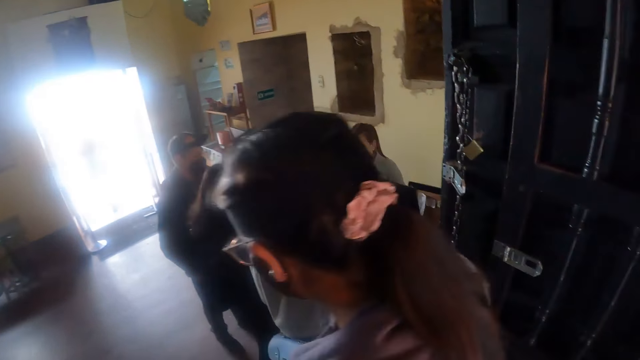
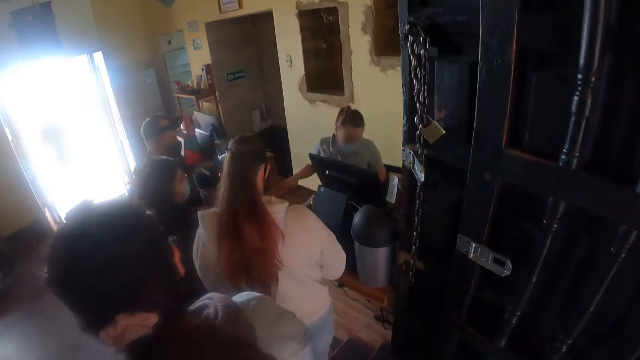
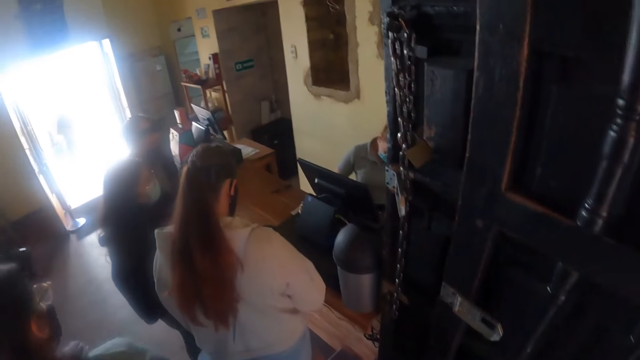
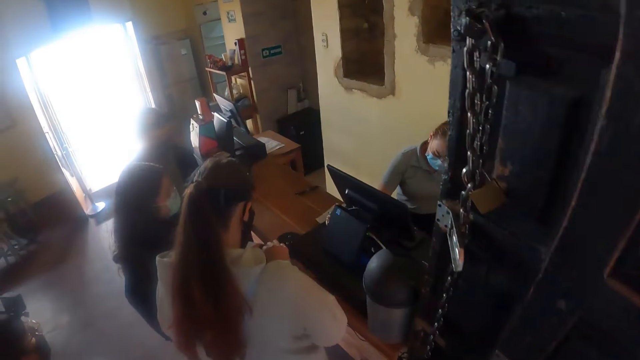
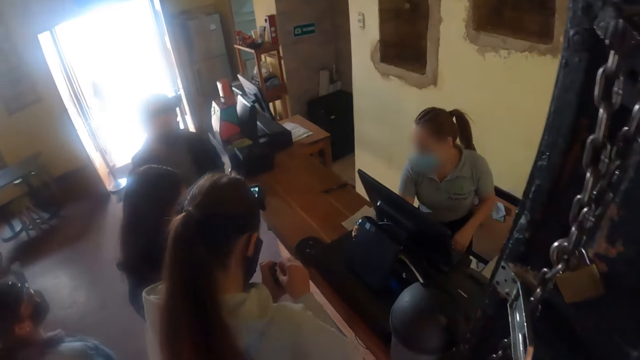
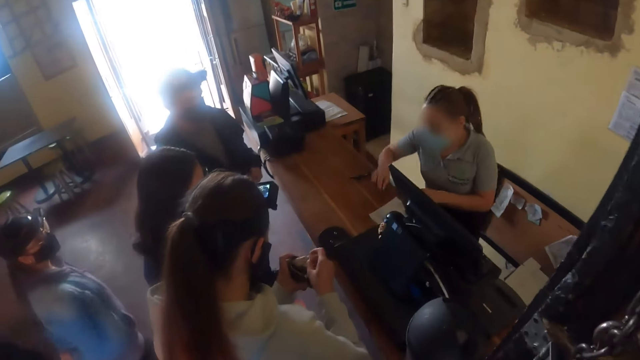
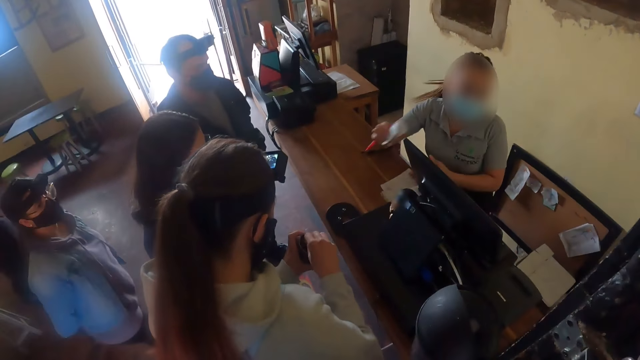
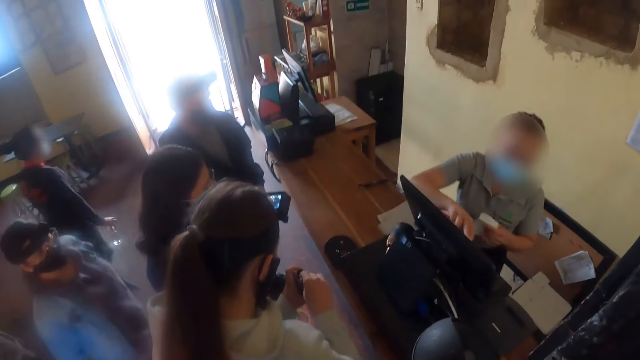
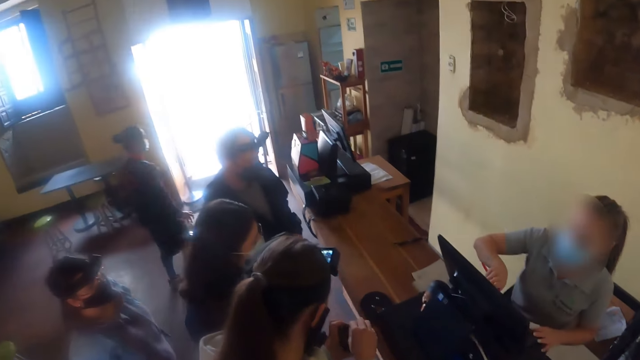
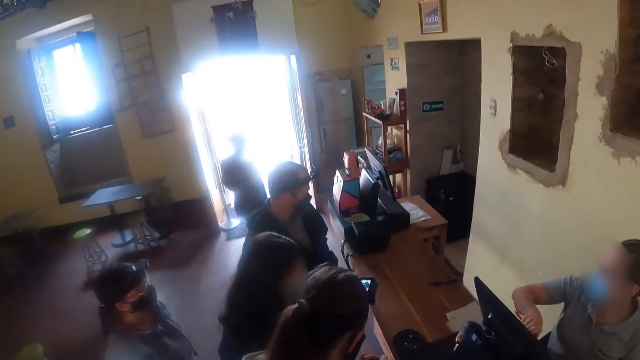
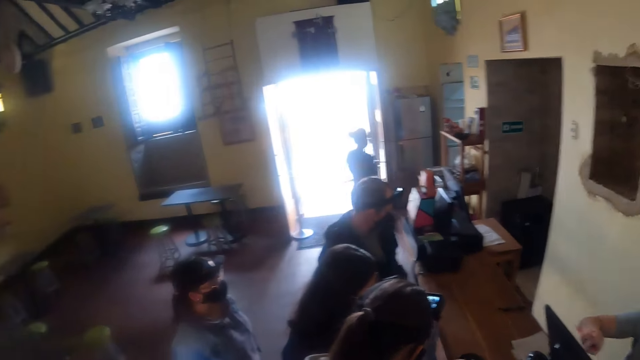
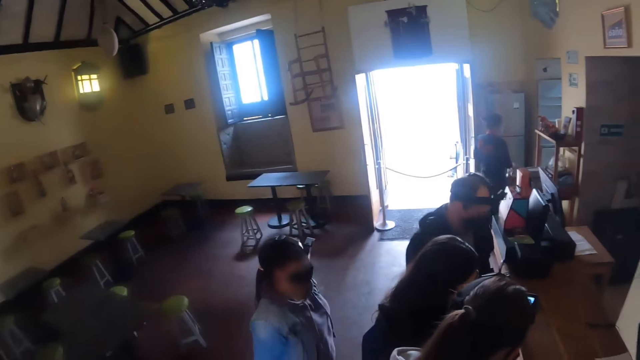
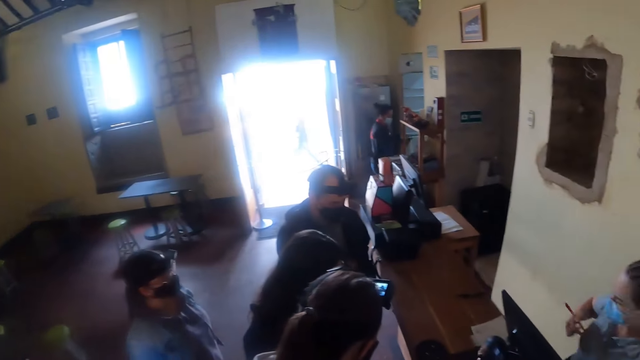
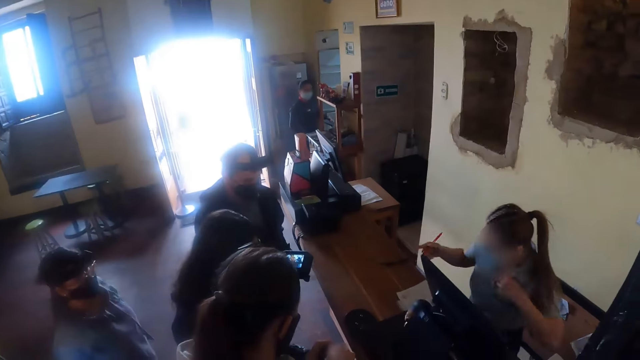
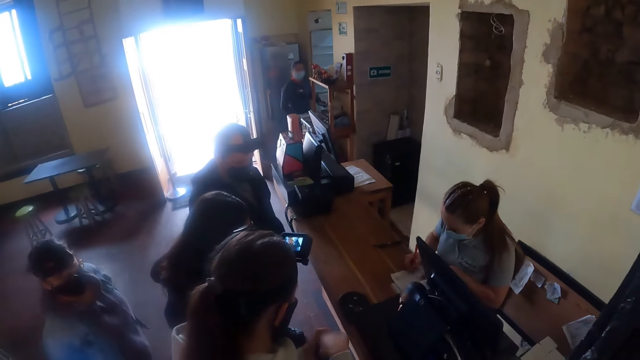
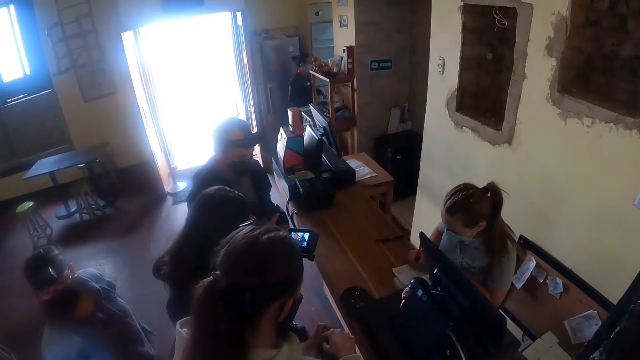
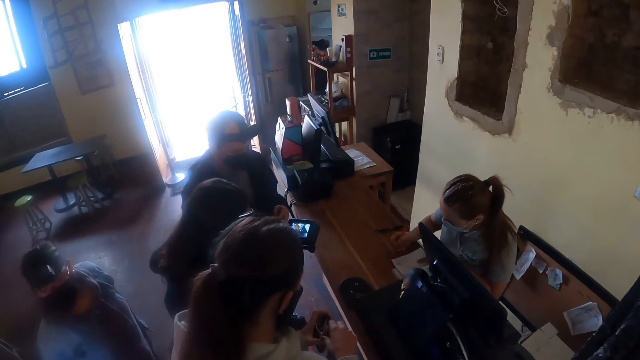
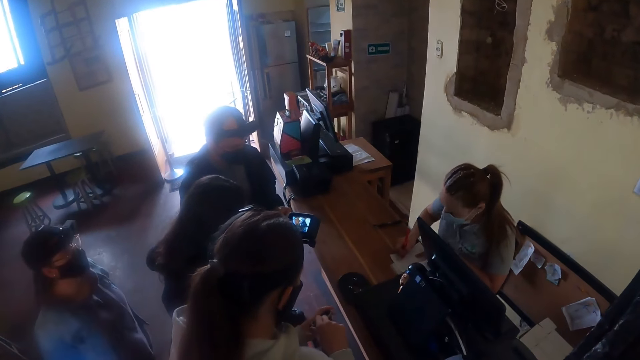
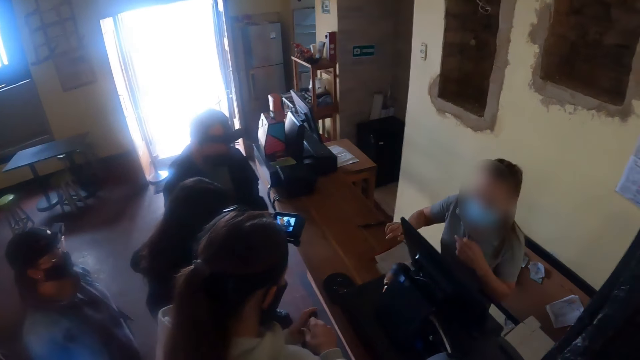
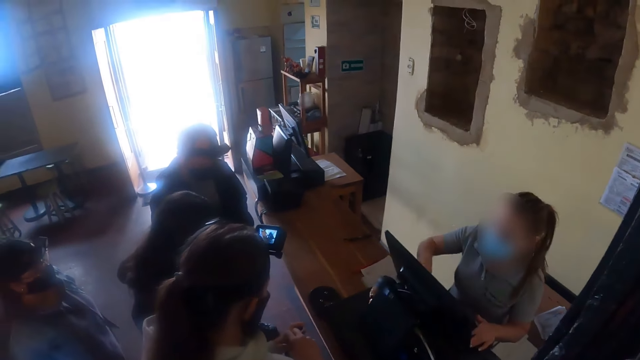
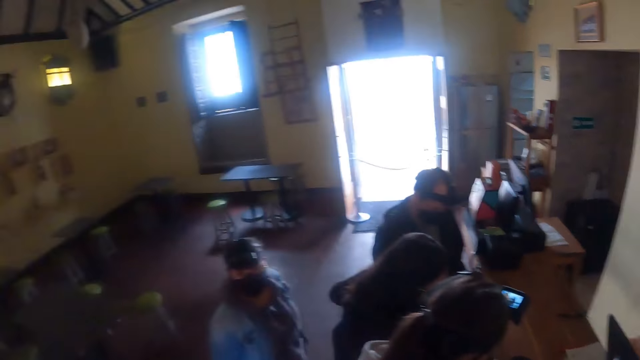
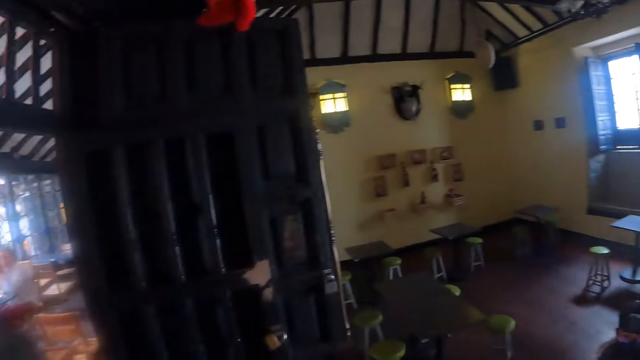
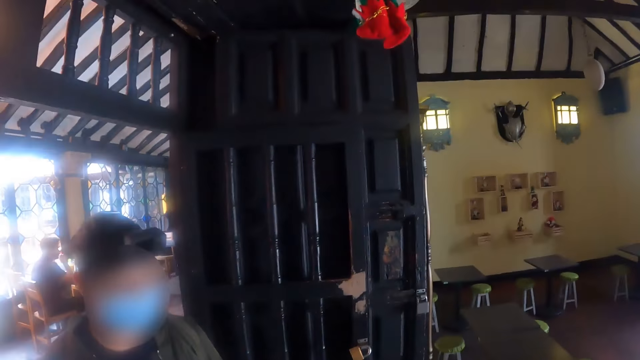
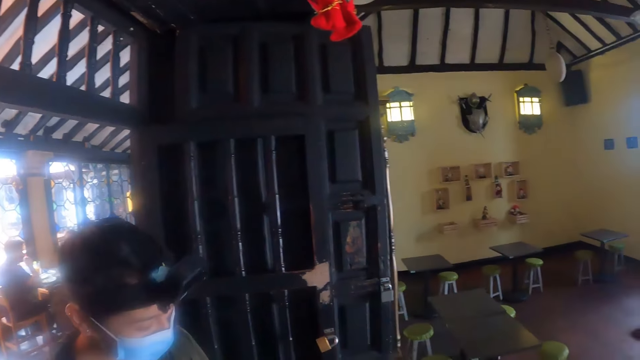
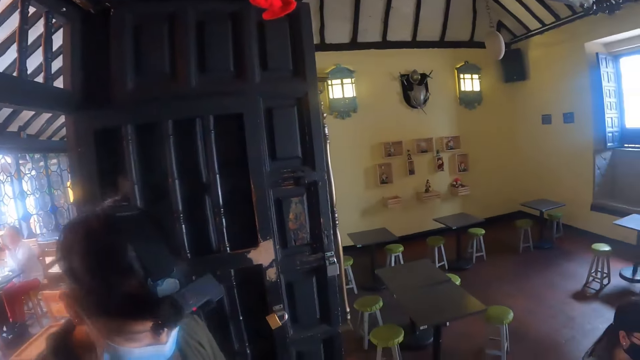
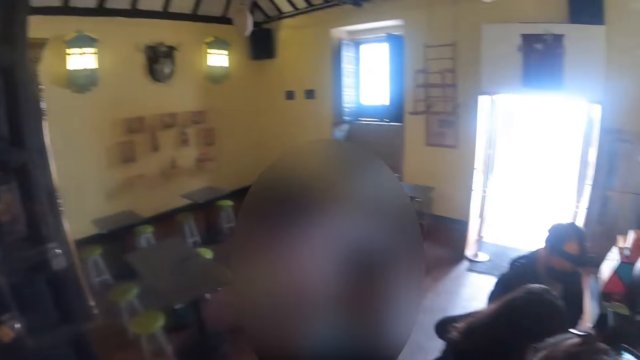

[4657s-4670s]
The camera wearer looks around. They wait at the reception. They look around.

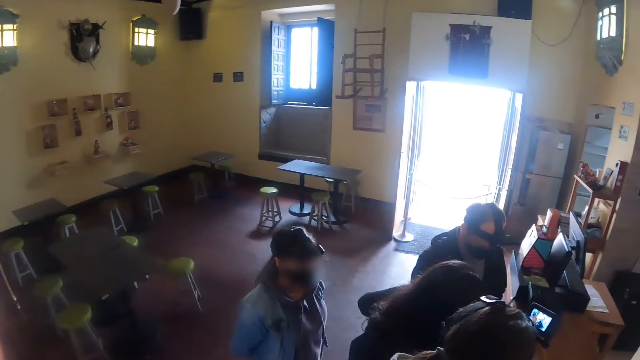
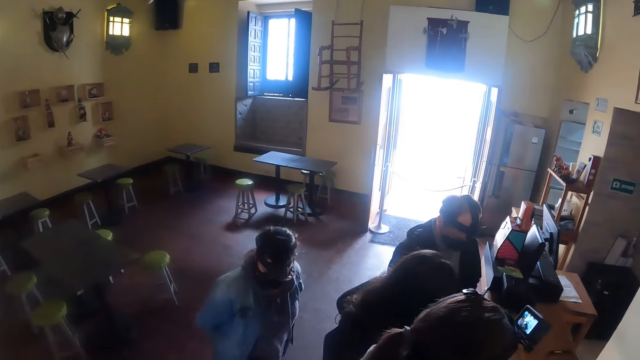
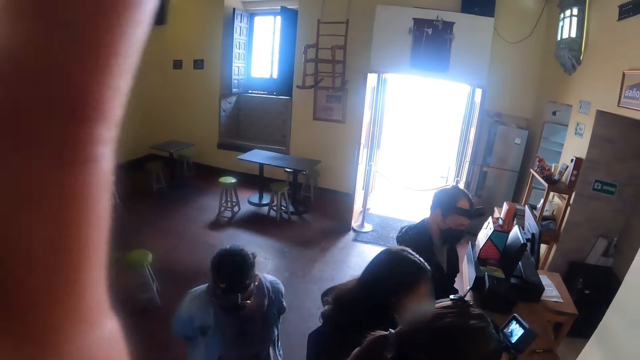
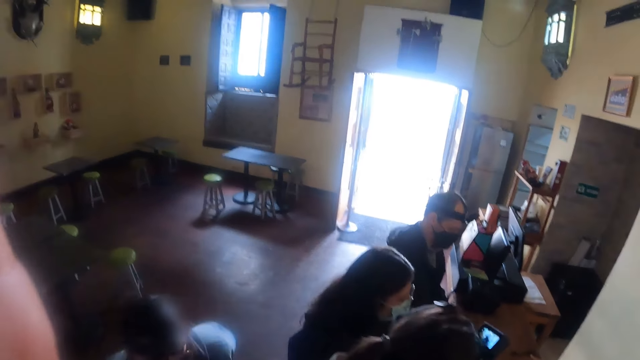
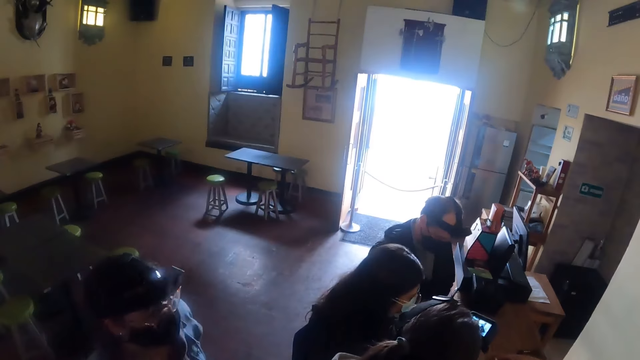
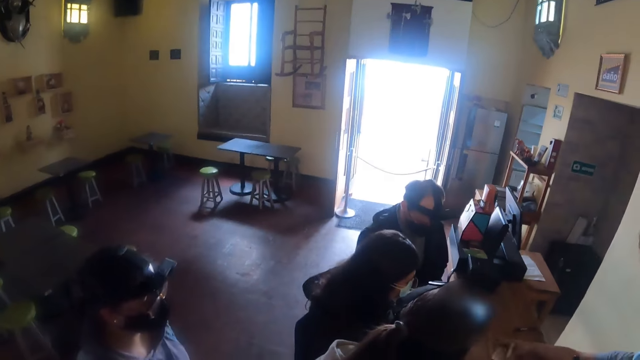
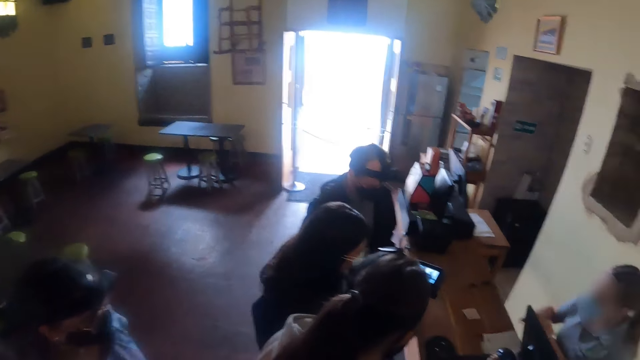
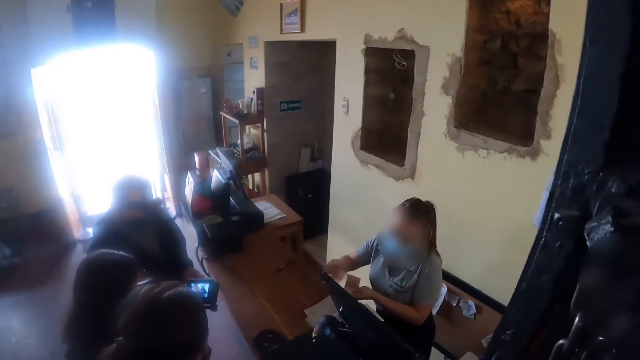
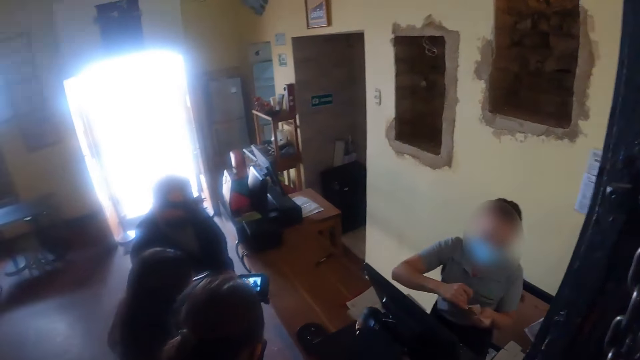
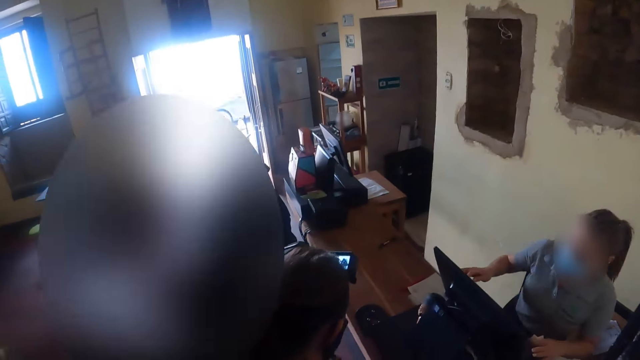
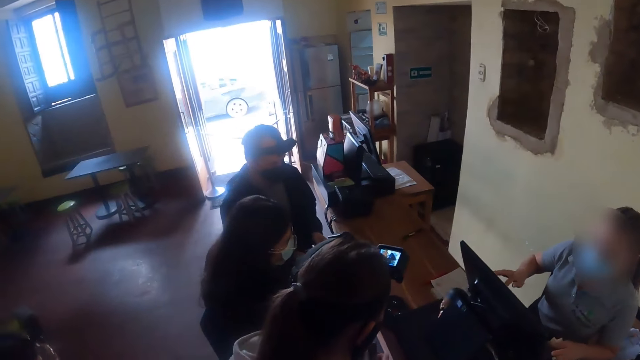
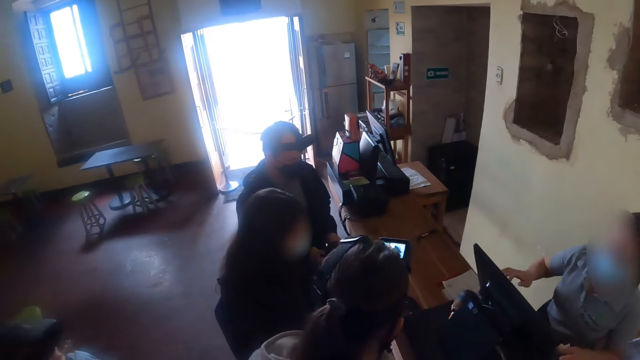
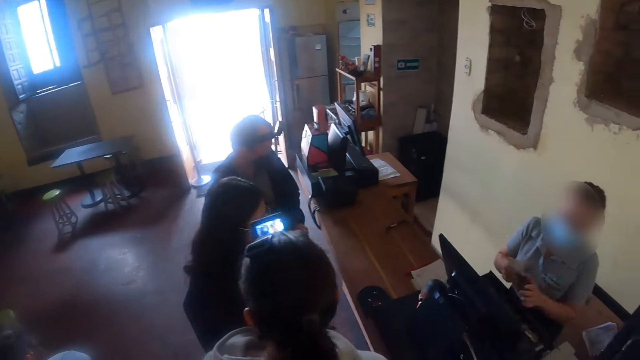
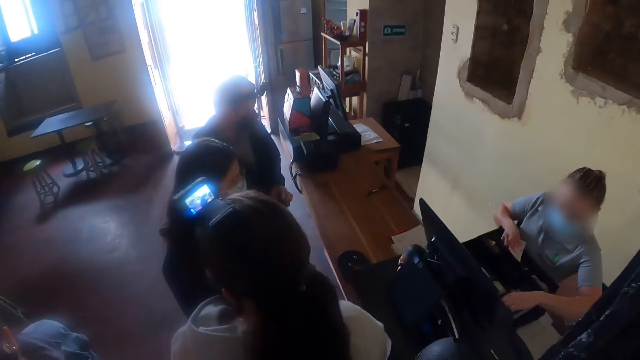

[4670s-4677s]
The camera wearer adjusts the camera. They look around.
